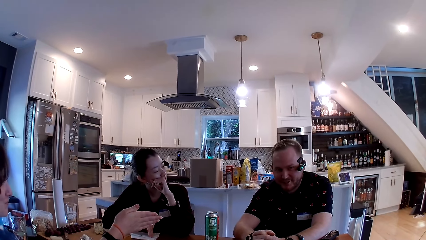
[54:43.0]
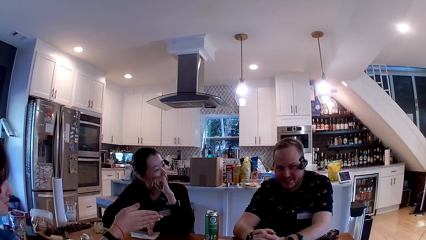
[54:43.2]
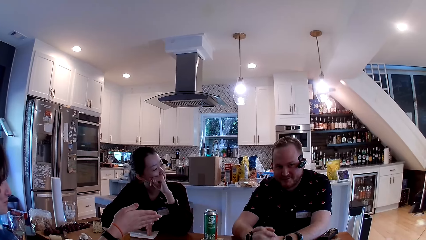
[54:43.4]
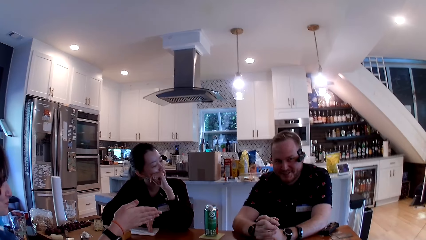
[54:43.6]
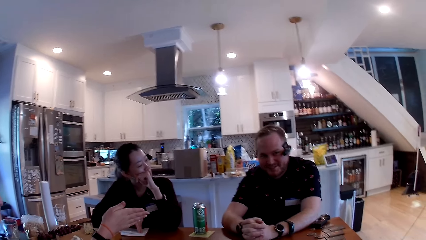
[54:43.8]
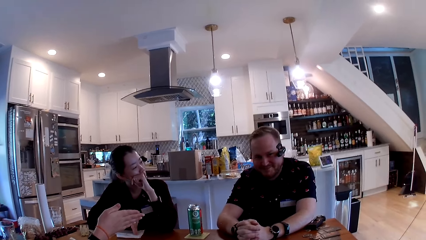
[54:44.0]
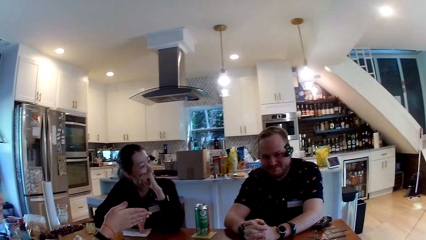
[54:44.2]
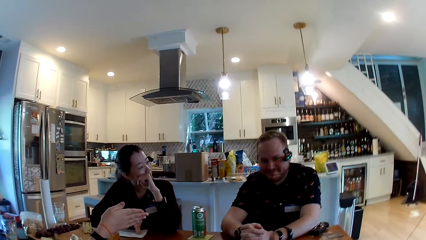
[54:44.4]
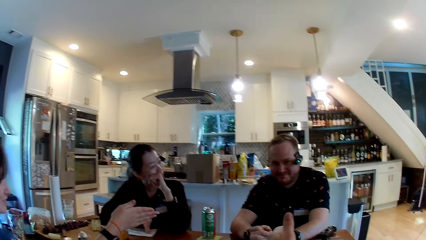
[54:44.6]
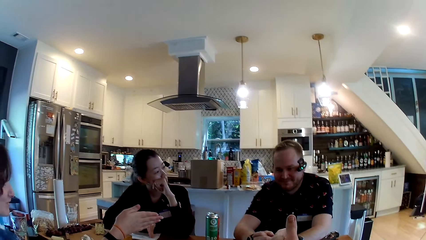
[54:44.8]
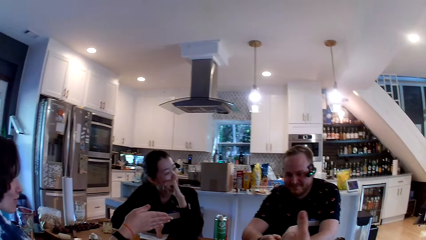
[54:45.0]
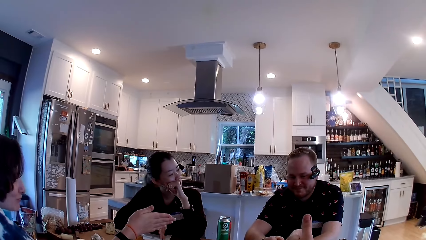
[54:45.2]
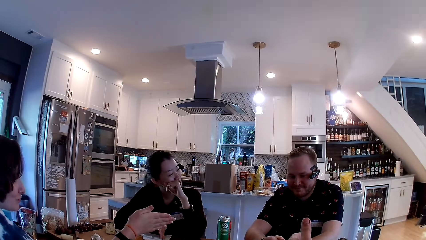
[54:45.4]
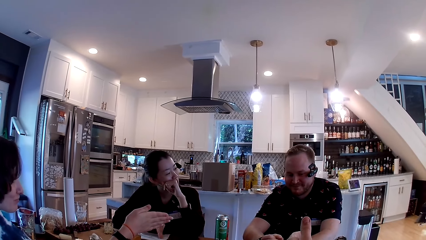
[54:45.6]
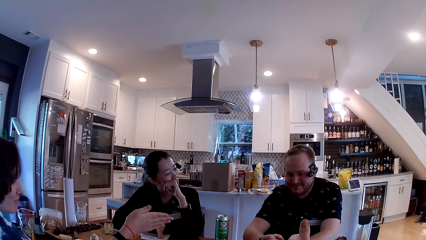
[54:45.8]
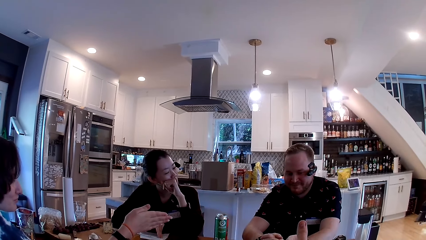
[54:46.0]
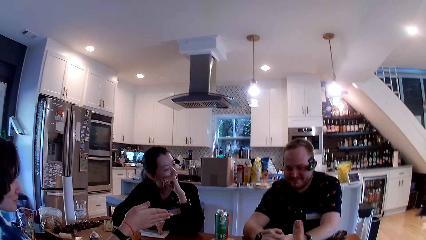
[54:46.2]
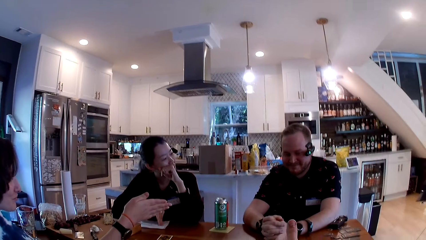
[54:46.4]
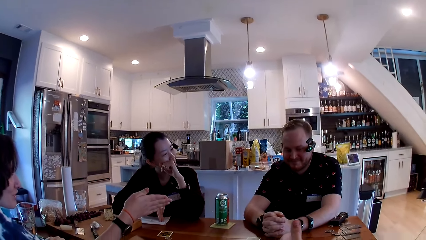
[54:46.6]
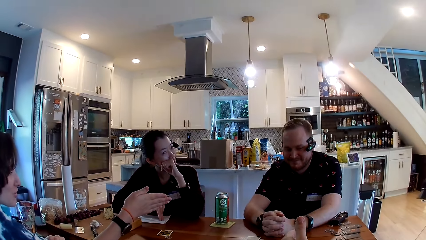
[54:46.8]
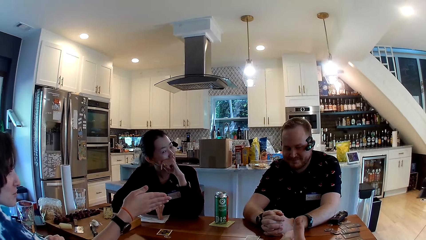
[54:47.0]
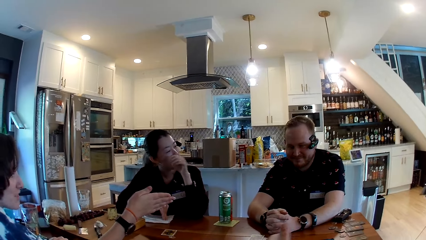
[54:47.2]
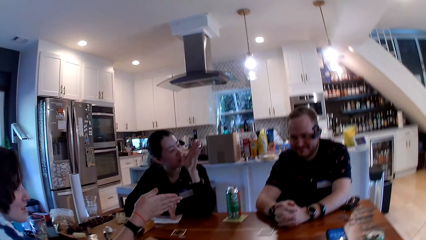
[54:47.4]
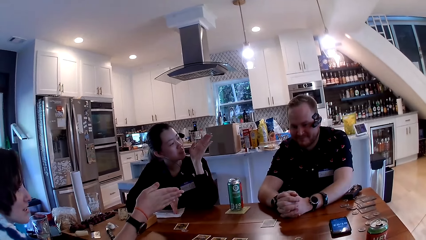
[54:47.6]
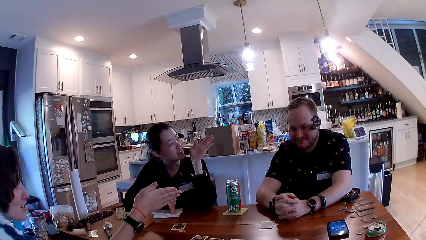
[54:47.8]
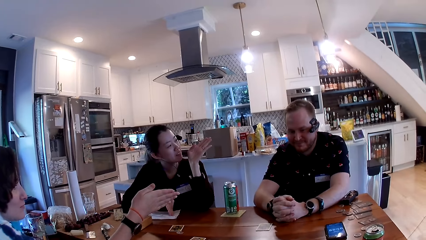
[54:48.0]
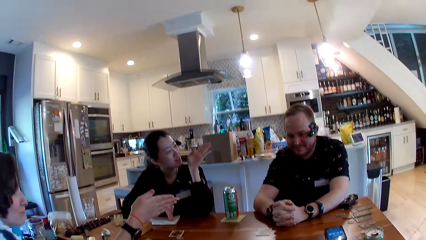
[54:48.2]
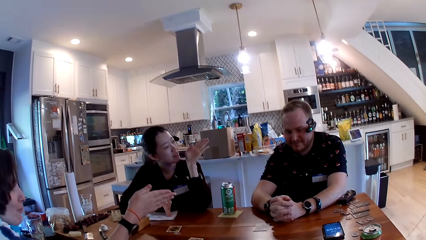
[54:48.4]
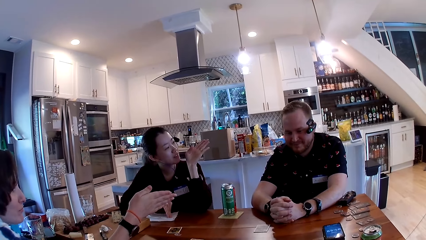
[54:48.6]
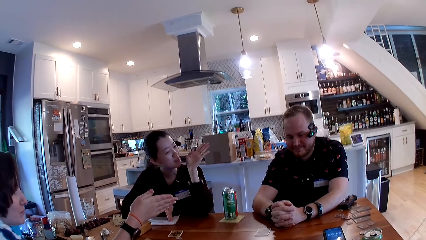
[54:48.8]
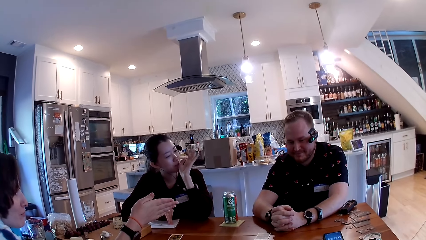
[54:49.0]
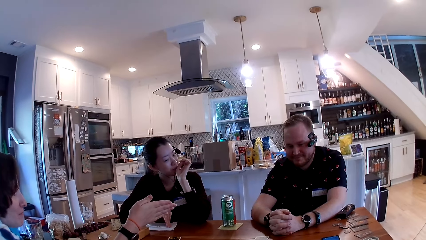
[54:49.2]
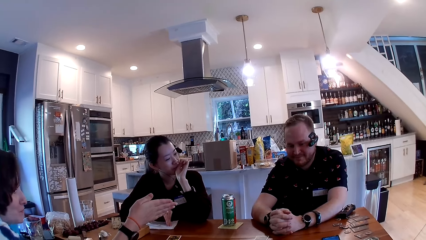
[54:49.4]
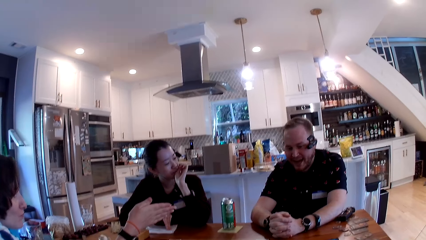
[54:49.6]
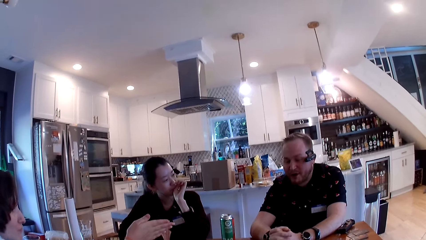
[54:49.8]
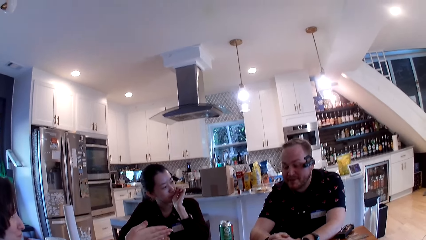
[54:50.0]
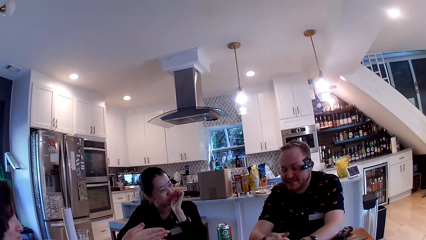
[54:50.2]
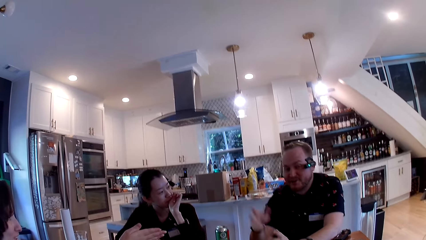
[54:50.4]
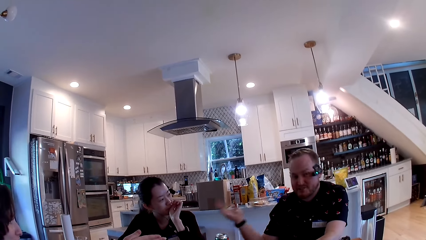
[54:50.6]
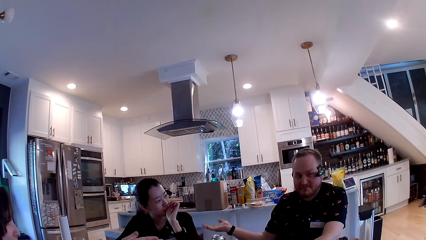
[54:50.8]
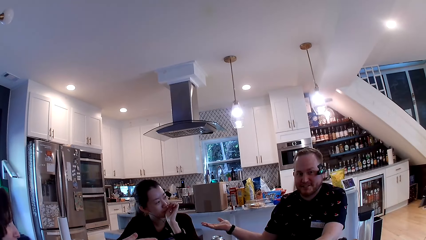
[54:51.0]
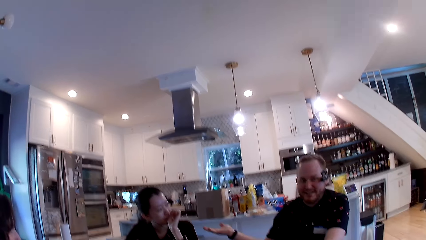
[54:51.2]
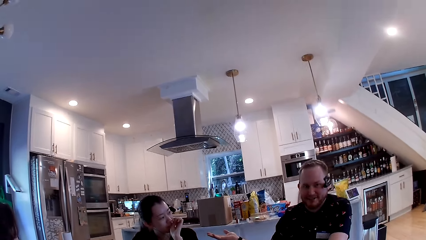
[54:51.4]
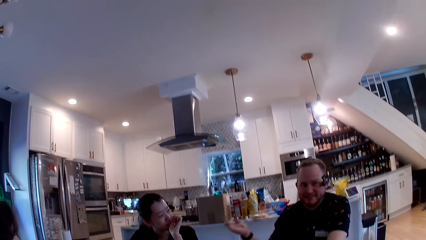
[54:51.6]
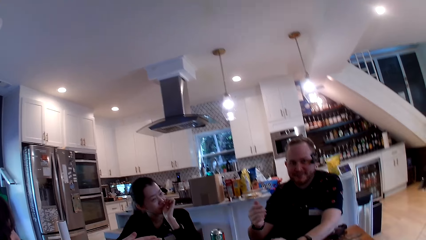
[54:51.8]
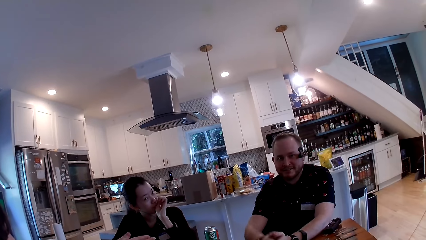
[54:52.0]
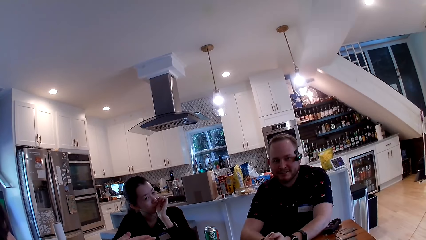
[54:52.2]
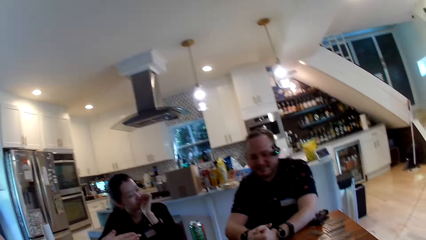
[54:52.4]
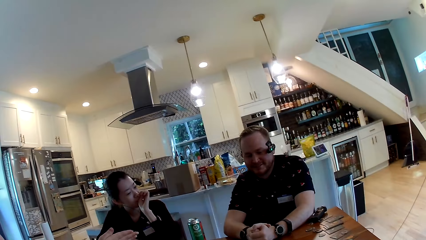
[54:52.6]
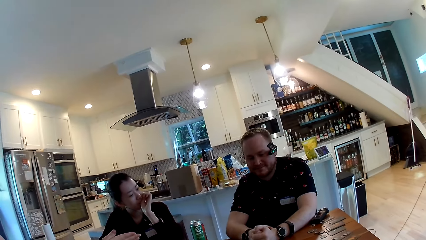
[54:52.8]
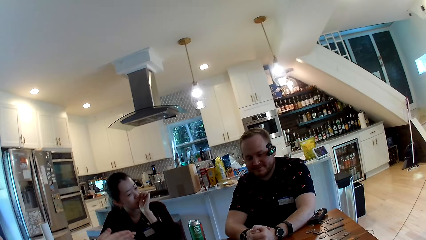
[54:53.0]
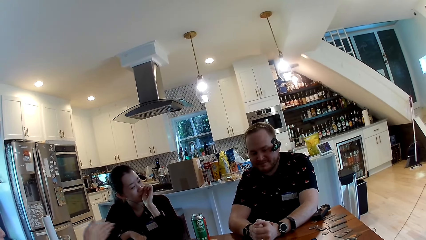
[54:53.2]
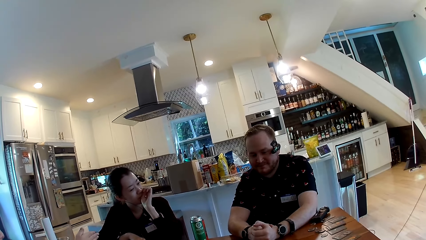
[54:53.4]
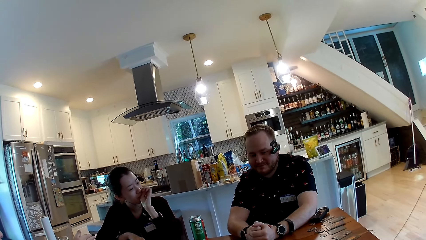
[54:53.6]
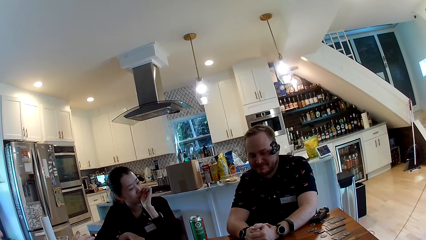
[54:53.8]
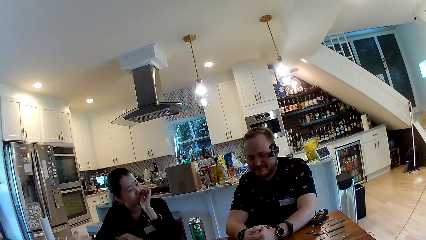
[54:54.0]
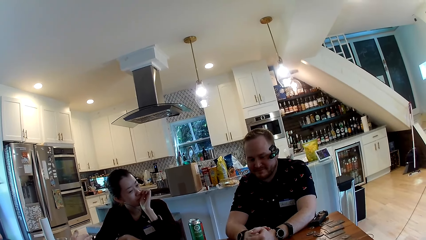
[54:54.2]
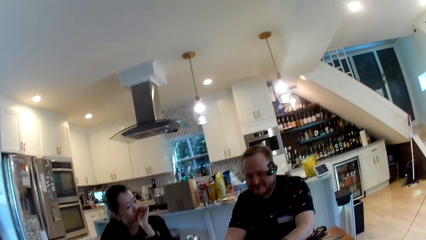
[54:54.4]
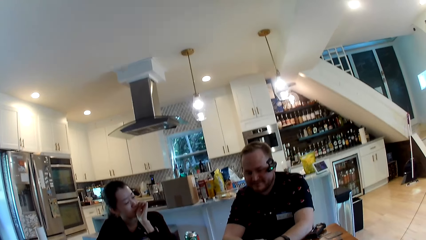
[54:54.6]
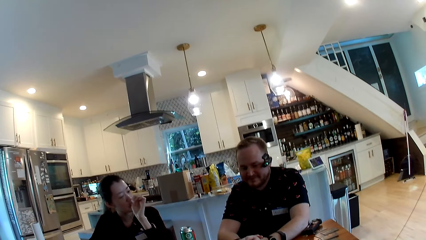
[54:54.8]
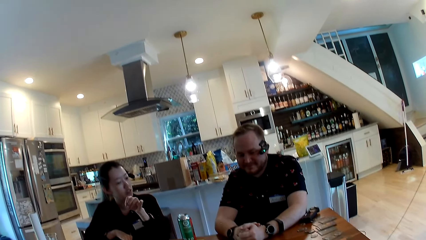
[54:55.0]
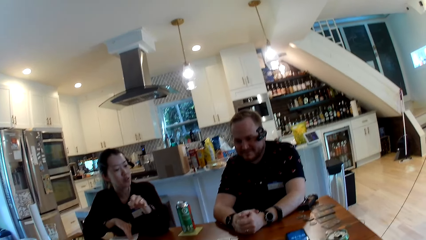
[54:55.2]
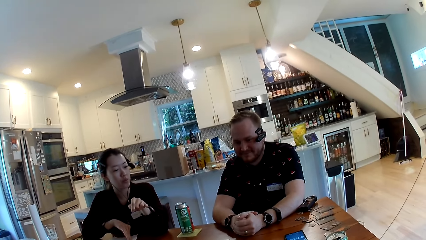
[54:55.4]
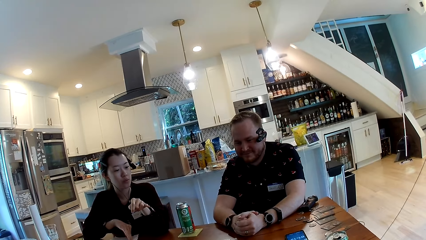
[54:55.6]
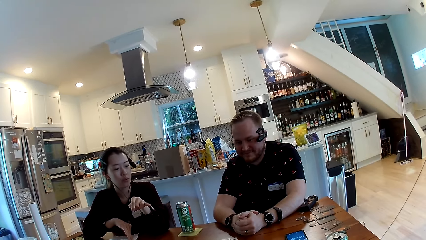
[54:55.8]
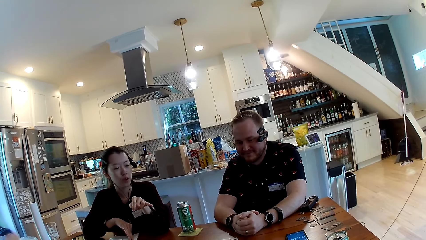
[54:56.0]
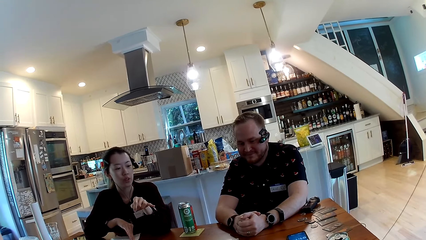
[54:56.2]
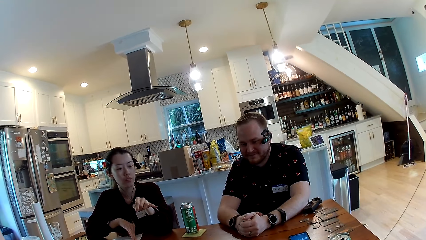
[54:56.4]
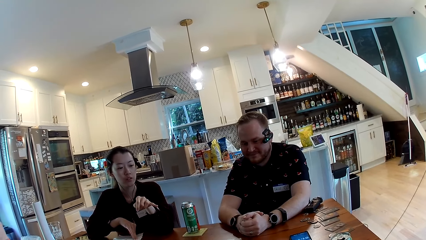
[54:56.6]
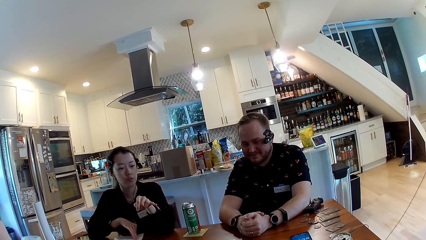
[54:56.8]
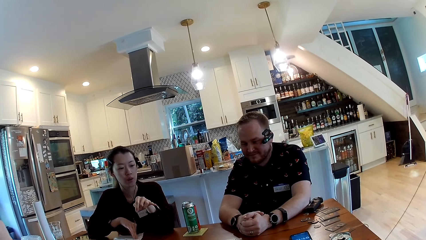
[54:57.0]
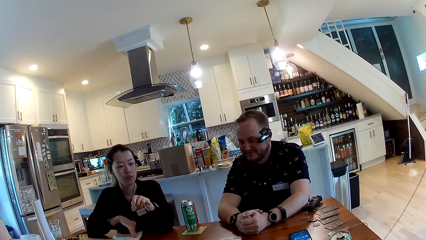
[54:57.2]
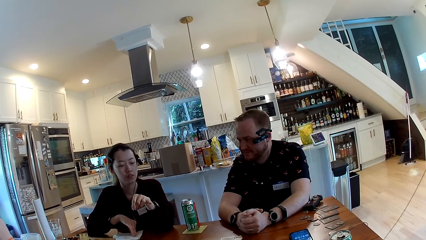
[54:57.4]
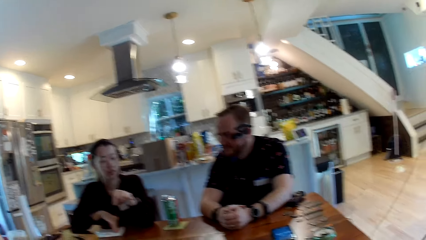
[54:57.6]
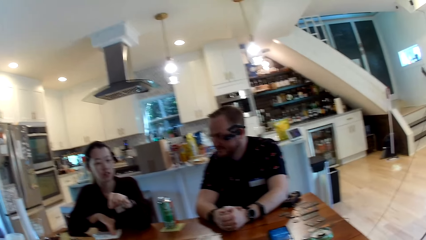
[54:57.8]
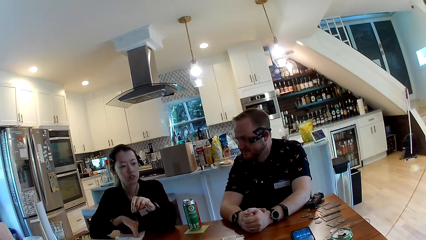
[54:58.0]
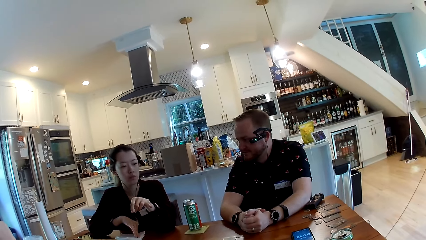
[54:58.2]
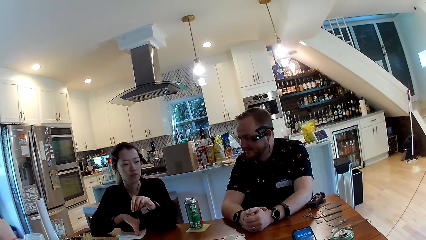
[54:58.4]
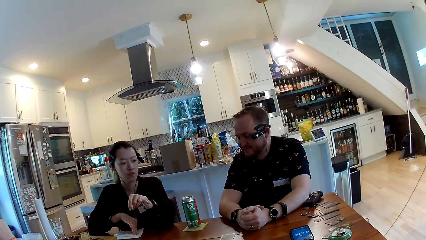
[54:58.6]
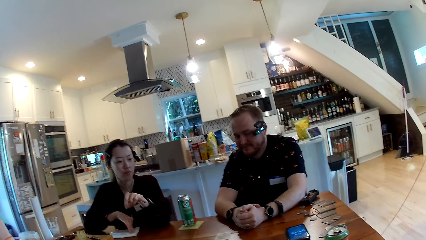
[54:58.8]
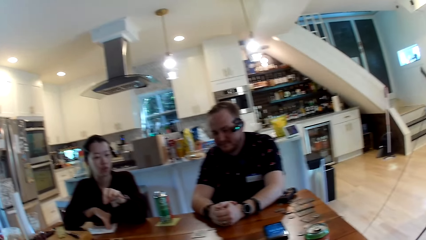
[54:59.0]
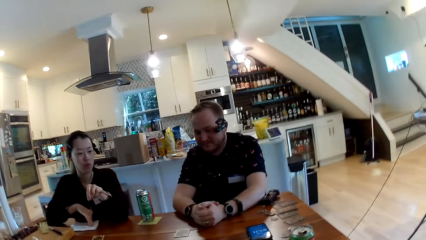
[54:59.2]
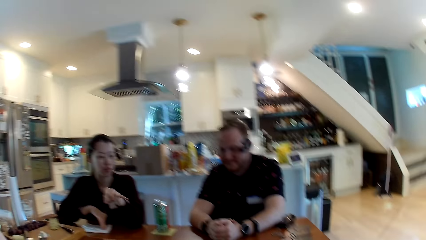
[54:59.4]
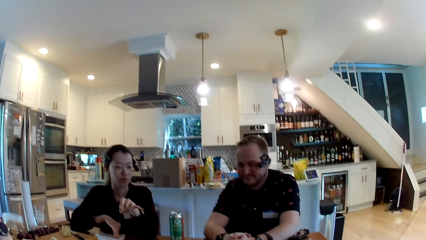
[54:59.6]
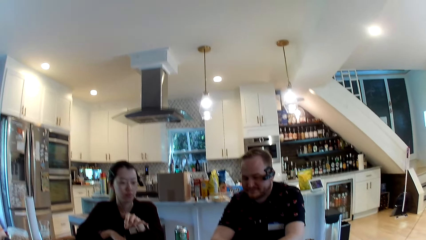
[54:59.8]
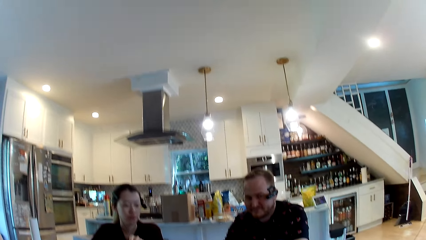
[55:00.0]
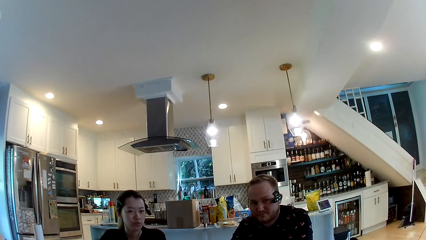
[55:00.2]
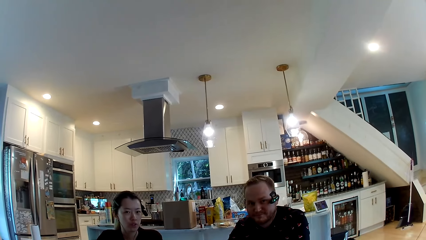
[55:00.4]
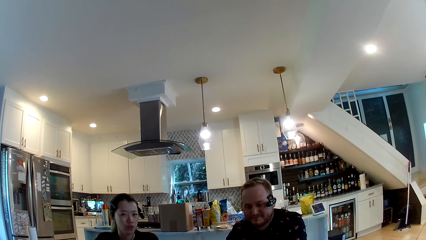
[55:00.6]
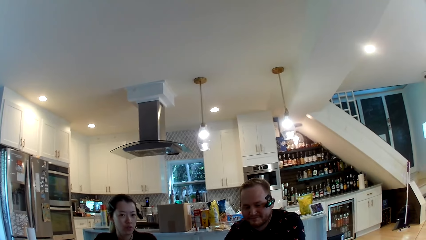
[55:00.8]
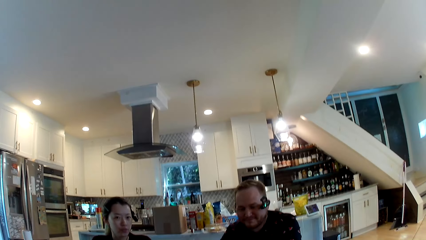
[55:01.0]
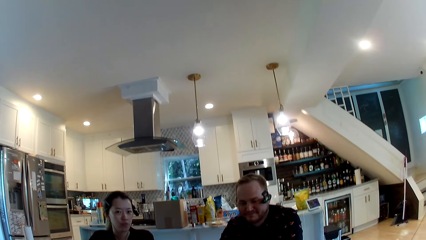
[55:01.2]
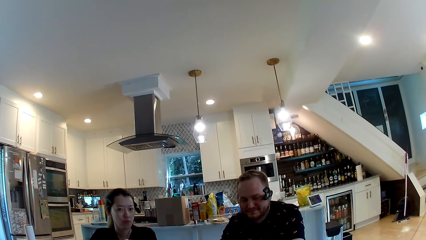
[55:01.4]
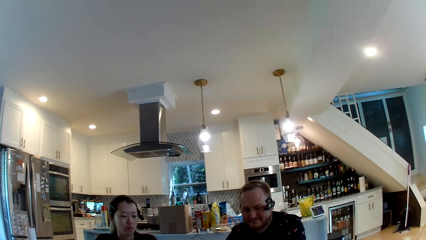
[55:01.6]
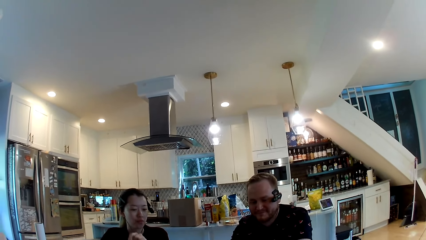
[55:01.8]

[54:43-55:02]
The camera wearer talks to someone. They converse with a man, a woman and another woman.
